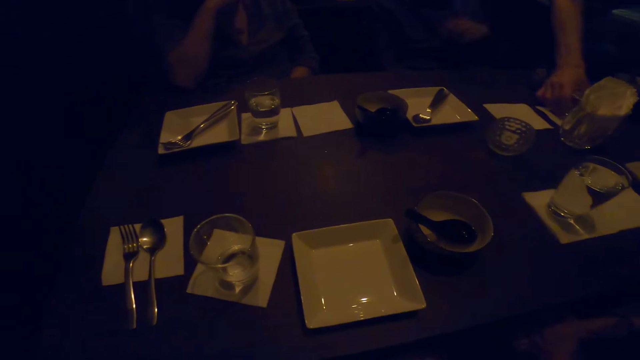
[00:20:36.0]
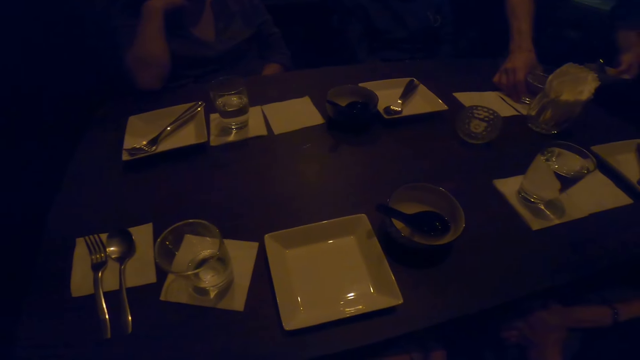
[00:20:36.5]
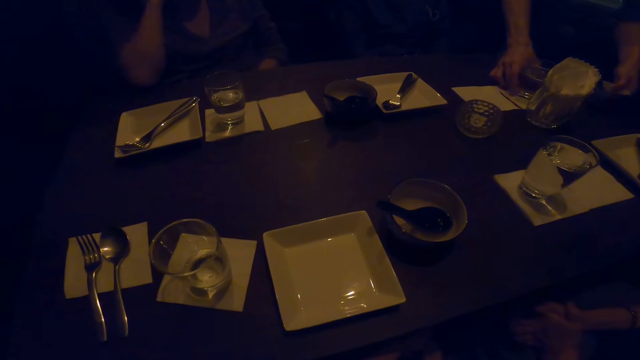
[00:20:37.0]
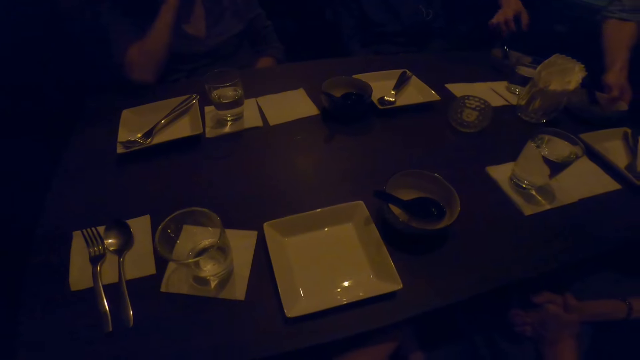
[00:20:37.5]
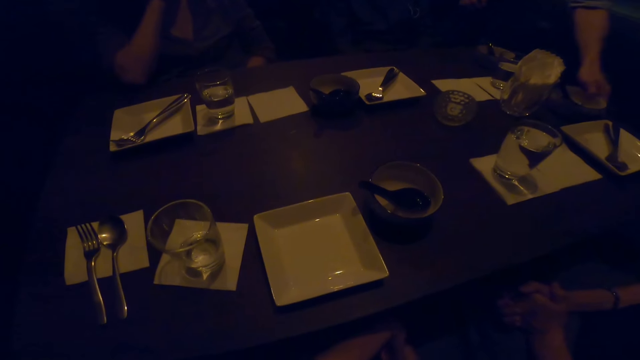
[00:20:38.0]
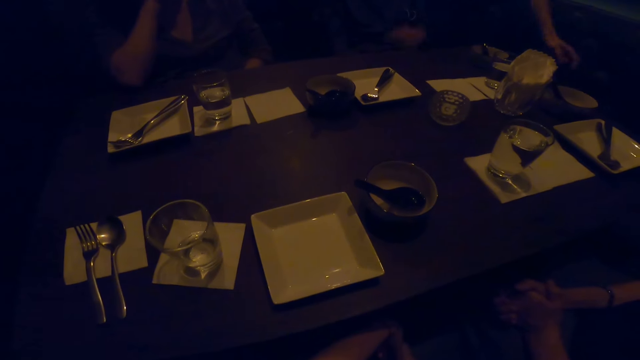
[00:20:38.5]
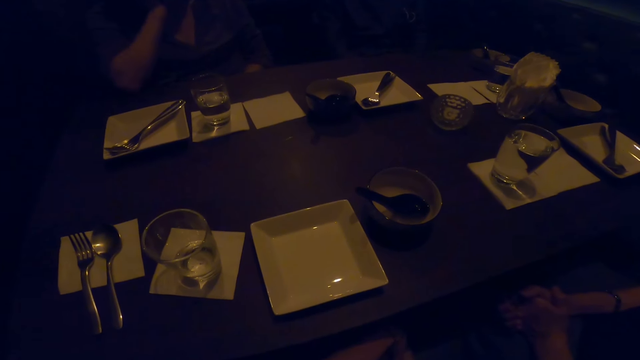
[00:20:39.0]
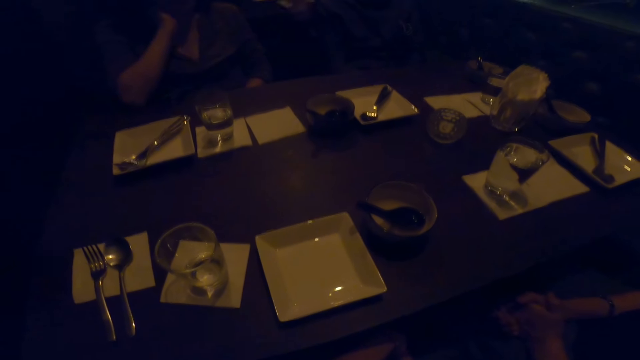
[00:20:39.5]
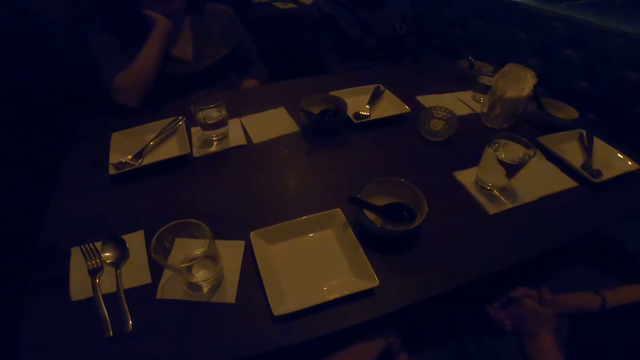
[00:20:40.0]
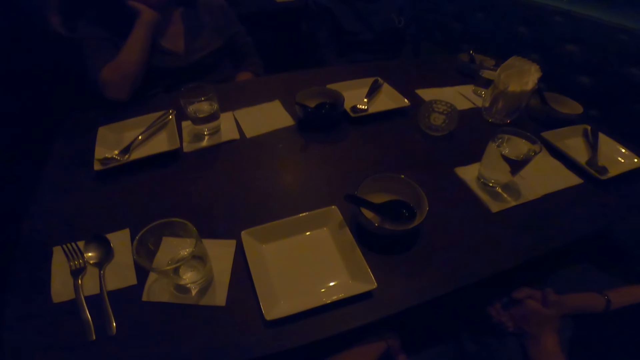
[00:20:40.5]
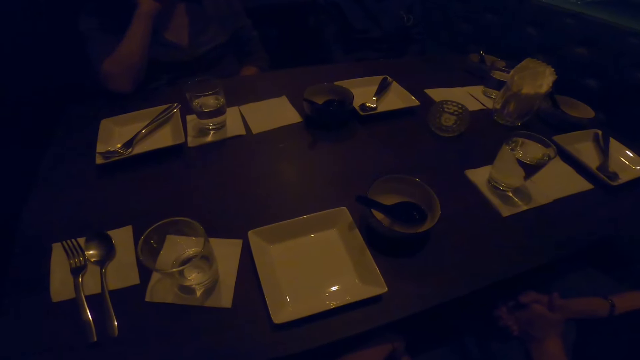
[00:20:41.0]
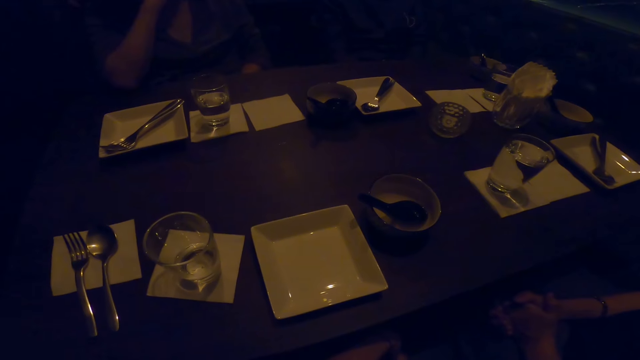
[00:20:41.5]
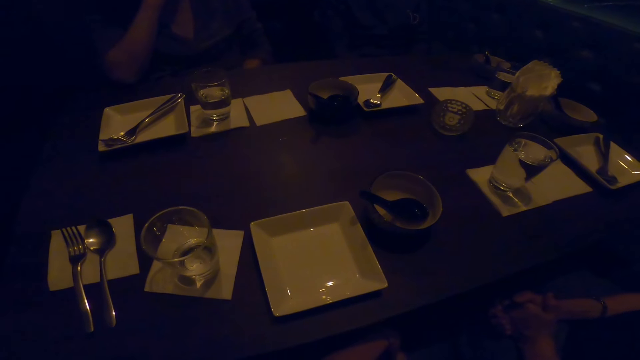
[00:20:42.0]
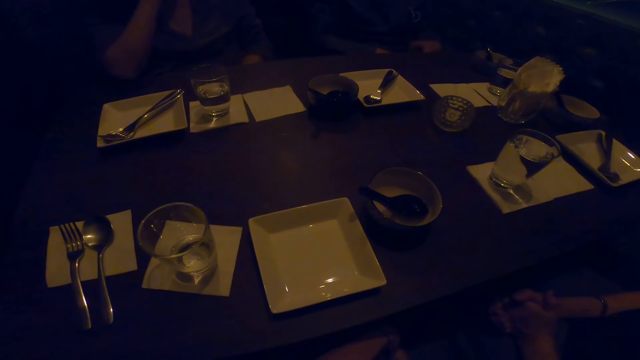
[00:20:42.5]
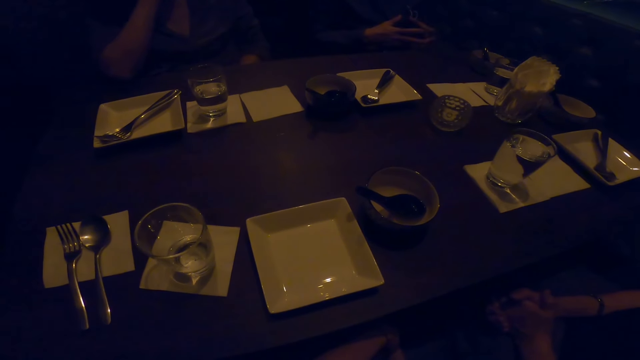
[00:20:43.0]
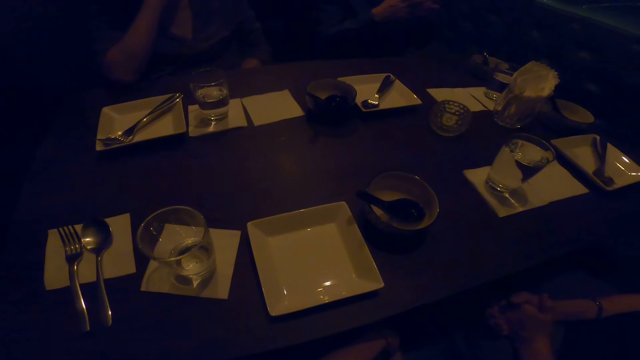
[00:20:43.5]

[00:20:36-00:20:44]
The camera wearer moves the serviette on the table. They interact with the friends.

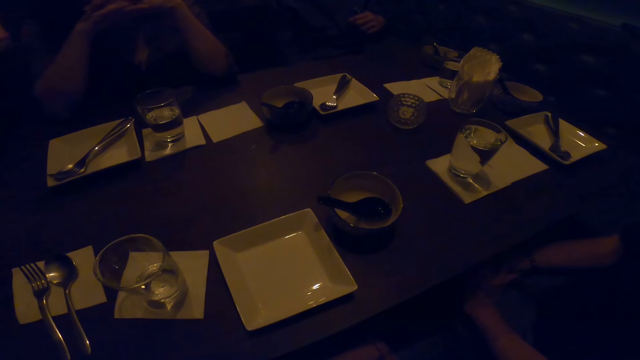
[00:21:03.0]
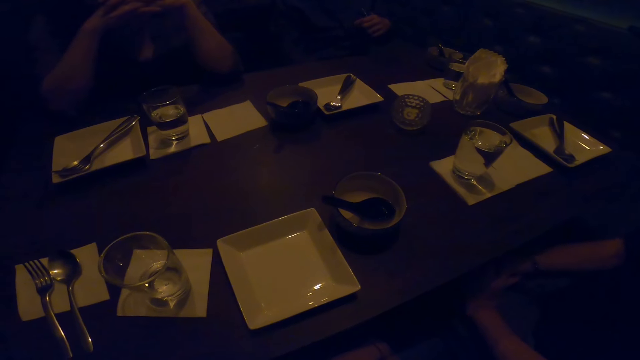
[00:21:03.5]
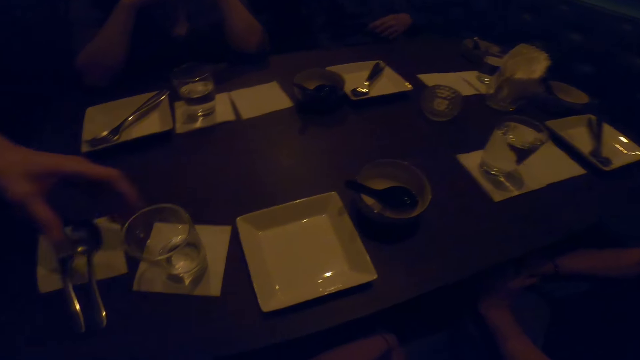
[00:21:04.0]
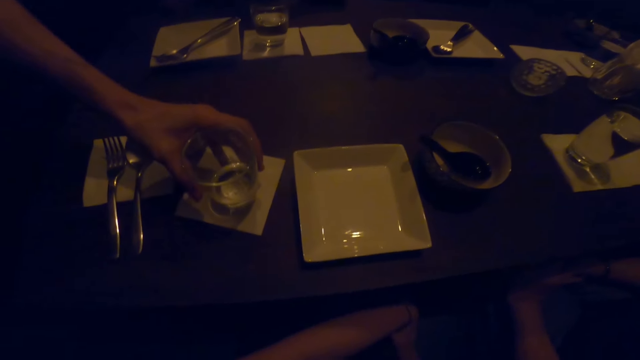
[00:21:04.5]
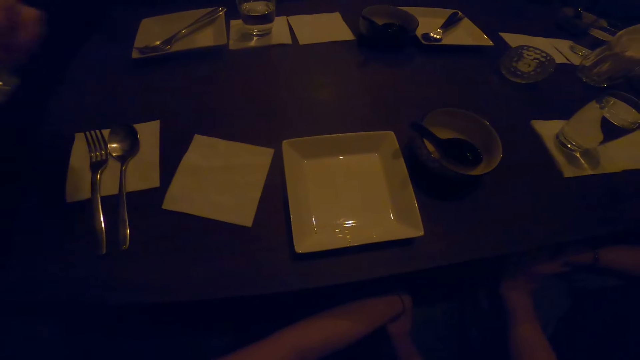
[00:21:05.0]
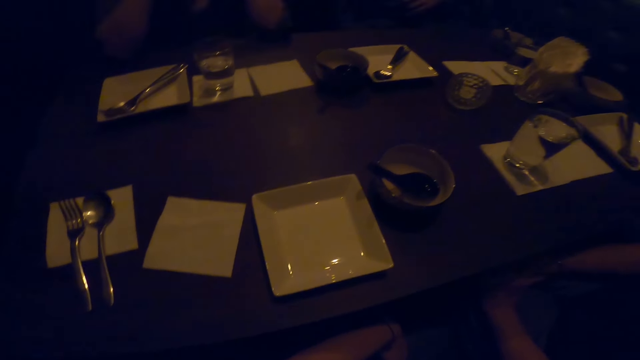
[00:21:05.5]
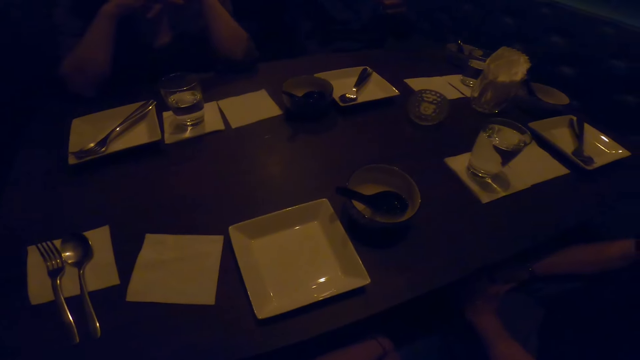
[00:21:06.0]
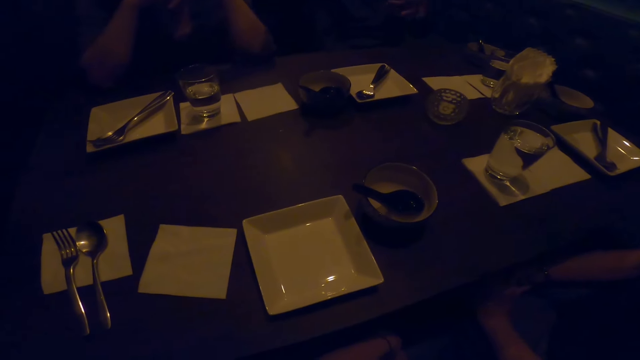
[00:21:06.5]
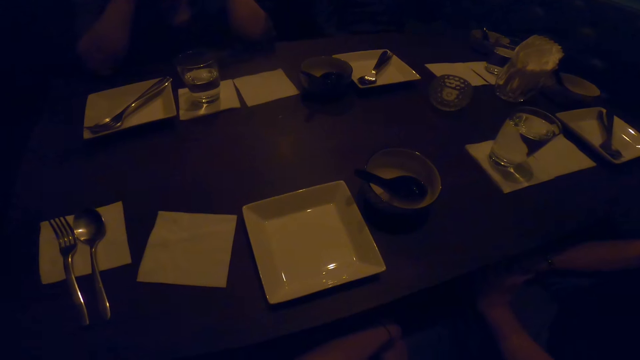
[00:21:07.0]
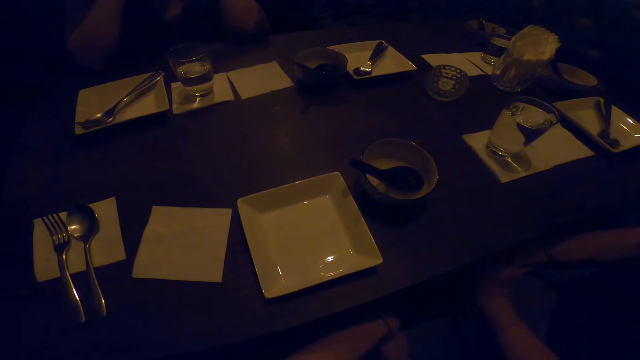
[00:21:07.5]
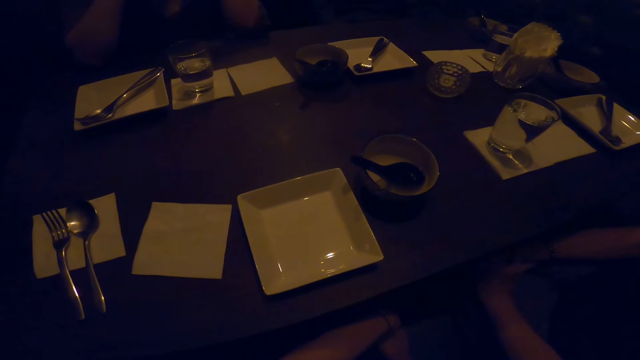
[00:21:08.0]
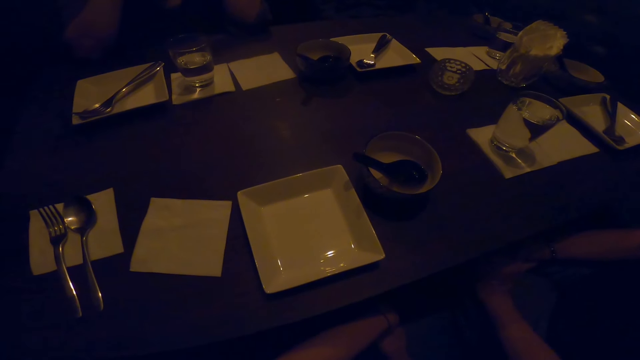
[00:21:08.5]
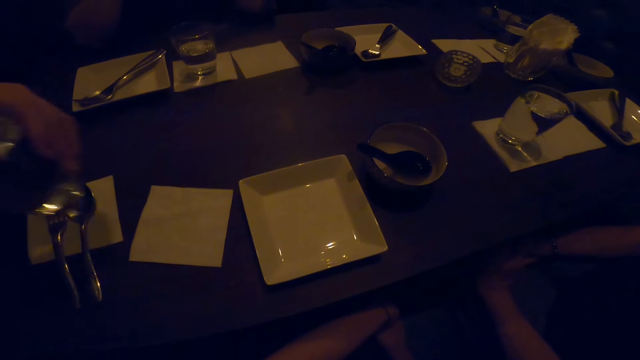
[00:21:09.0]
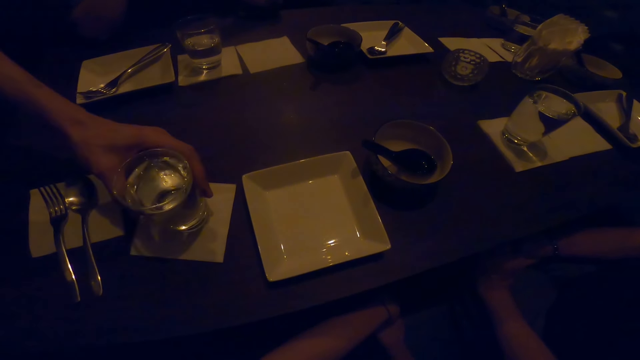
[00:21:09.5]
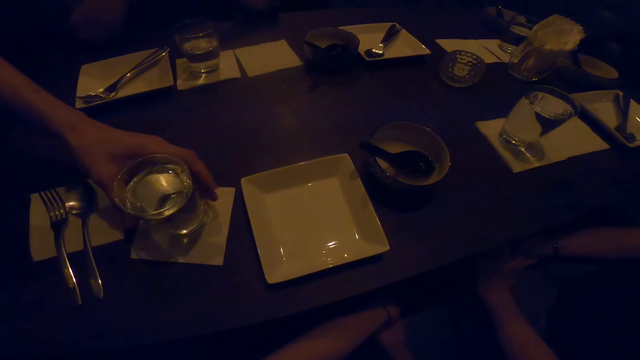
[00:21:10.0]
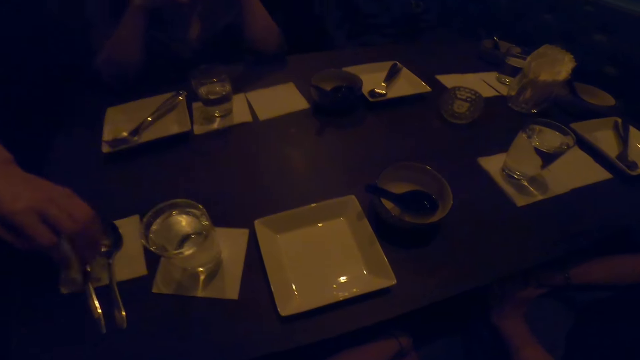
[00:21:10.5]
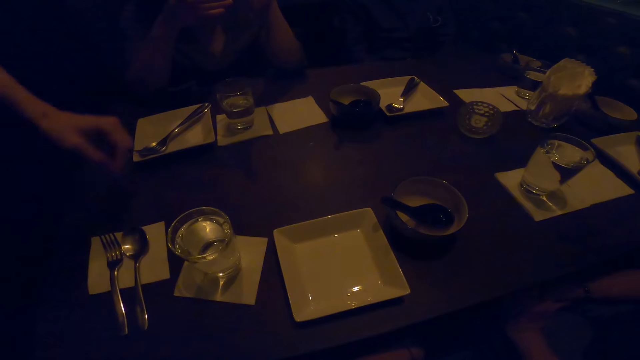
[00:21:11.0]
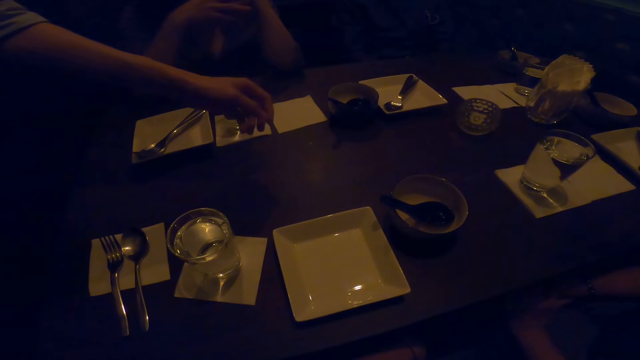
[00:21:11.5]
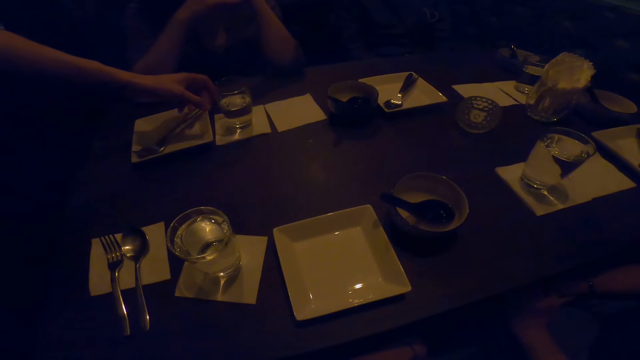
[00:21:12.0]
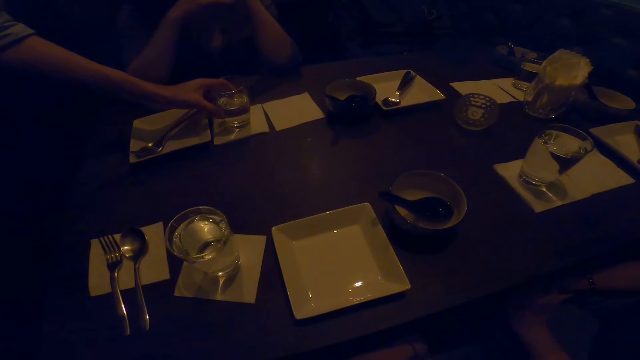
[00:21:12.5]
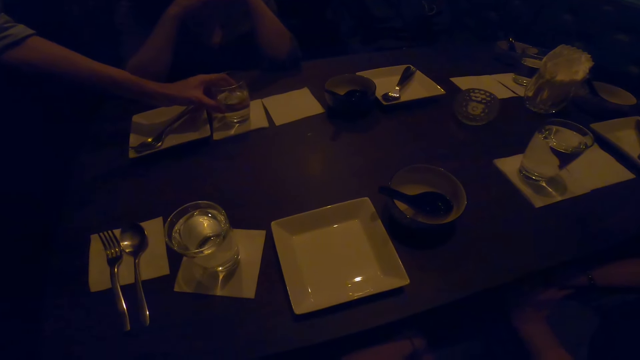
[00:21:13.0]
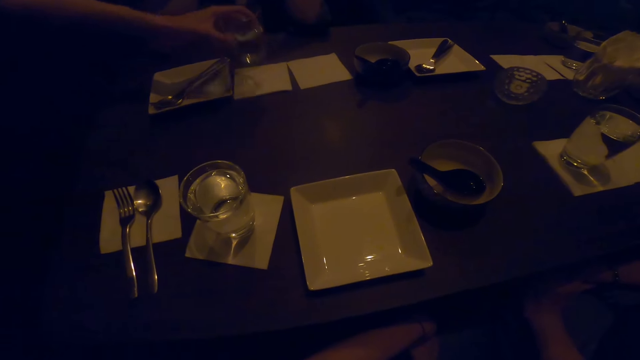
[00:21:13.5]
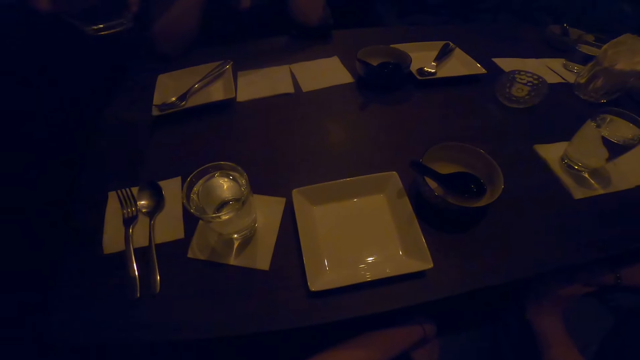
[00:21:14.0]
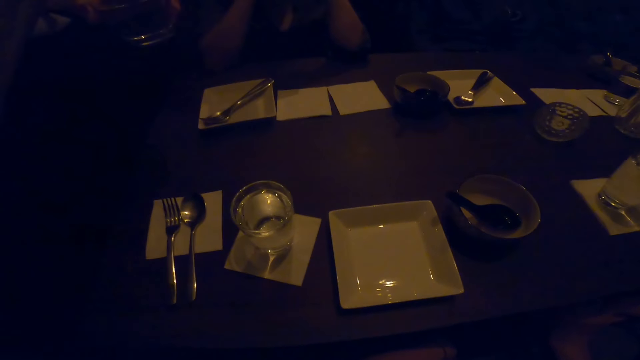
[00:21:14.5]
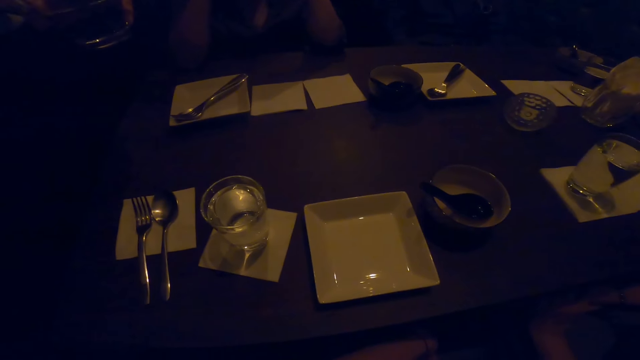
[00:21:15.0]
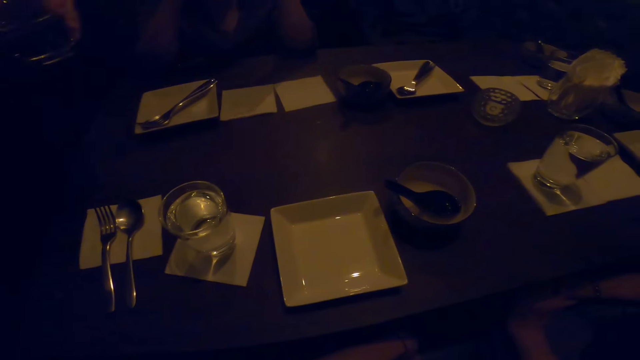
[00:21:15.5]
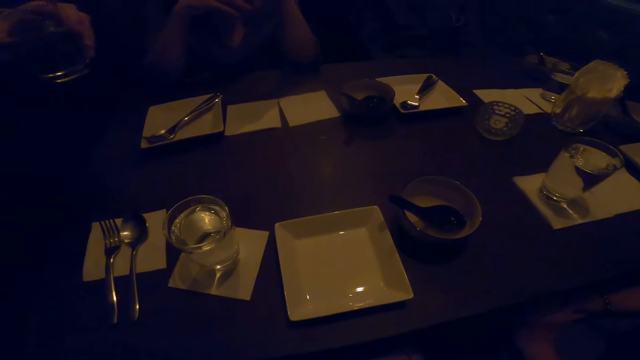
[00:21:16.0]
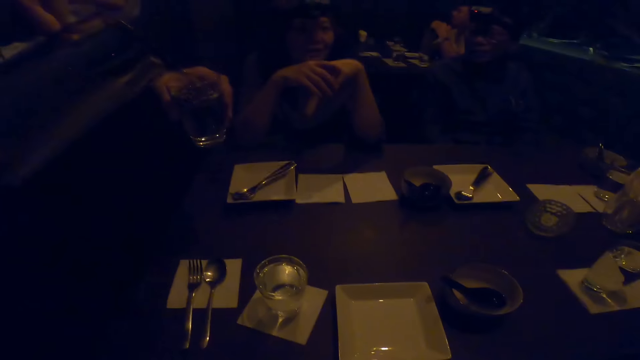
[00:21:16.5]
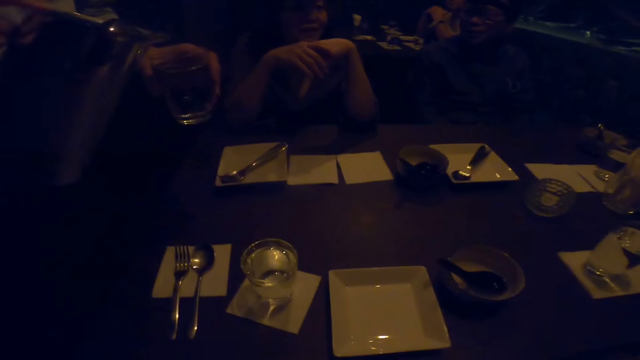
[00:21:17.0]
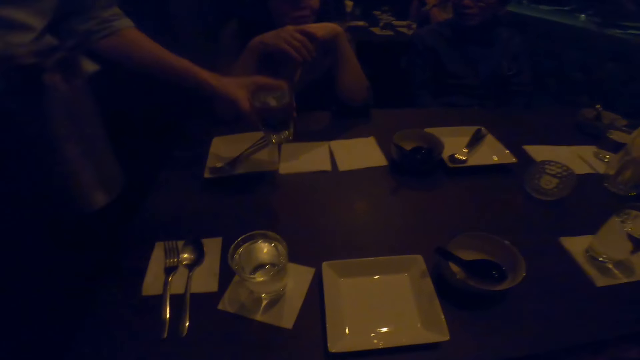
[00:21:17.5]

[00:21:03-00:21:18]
A man picks up the glass of water. The camera wearer interacts with the friends. The man drops the glass on the table. The man serves the camera wearer with water. The man picks up the glass of water. The man pours water in the glass of water.
